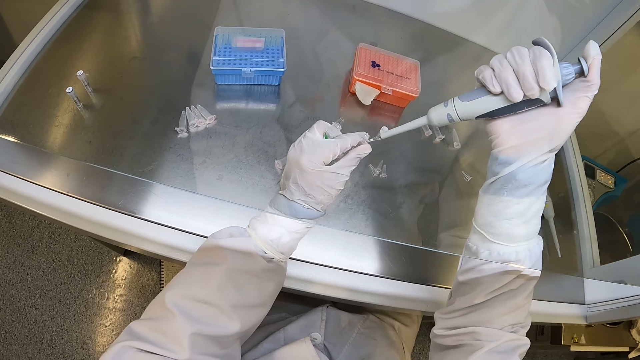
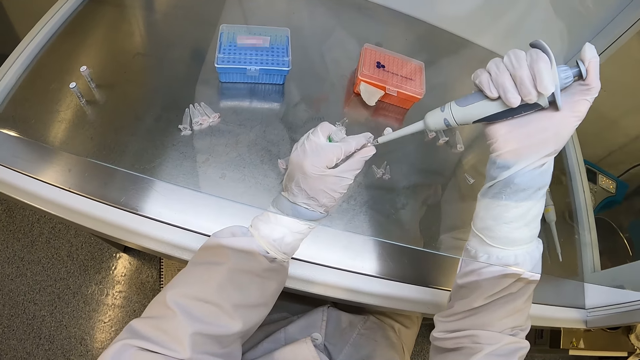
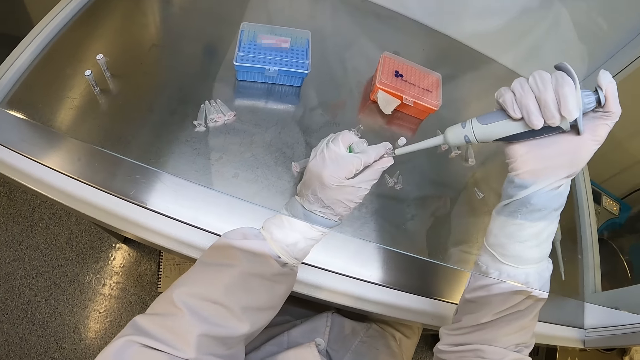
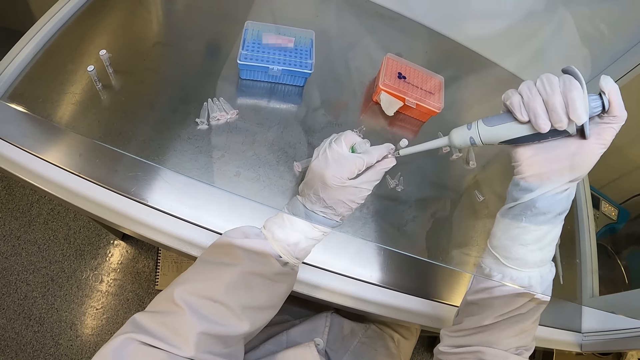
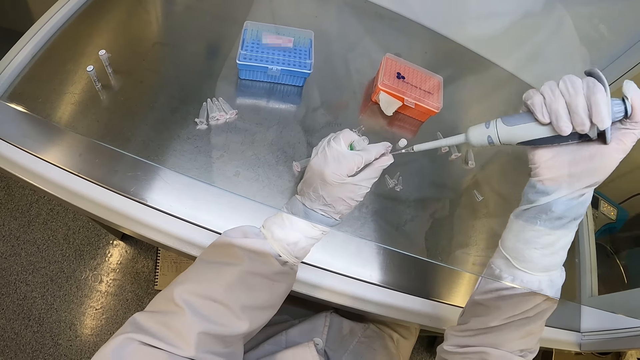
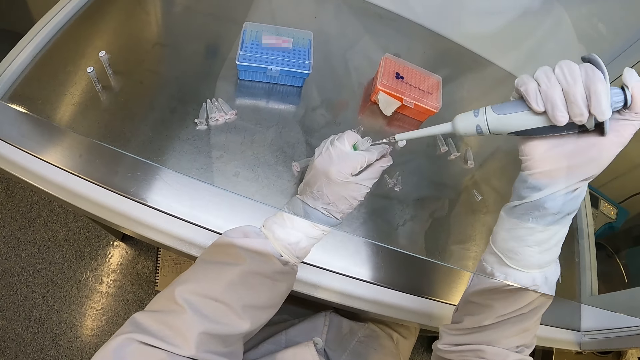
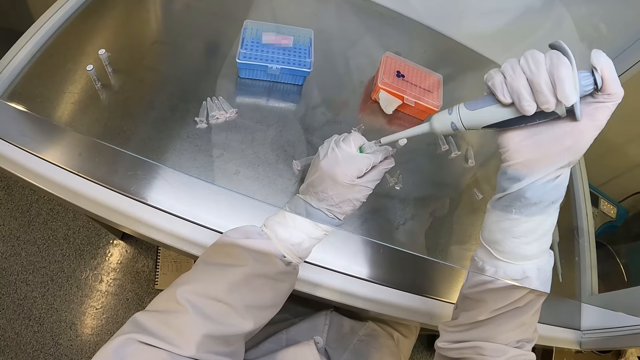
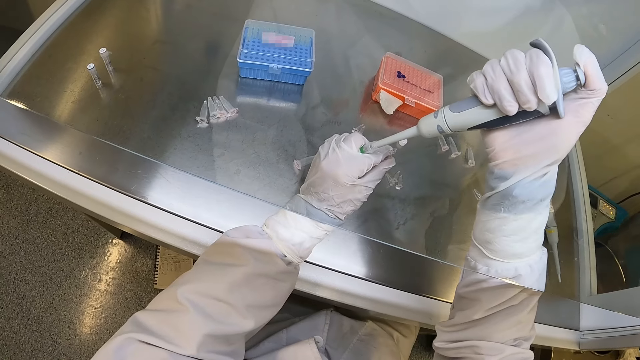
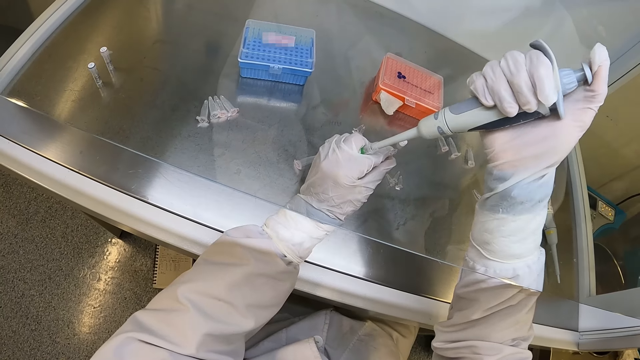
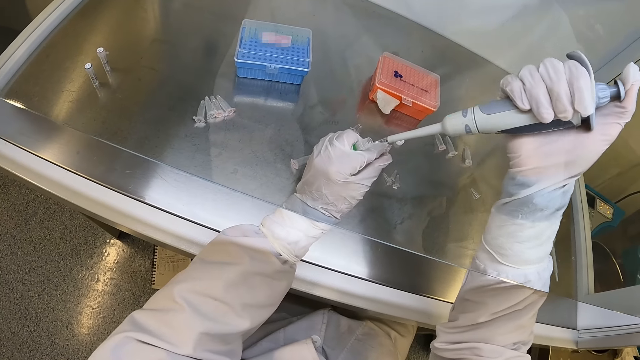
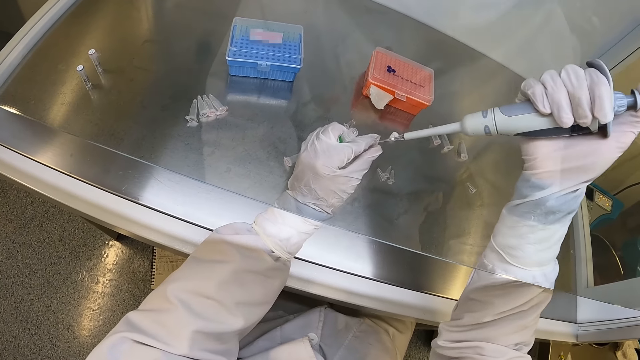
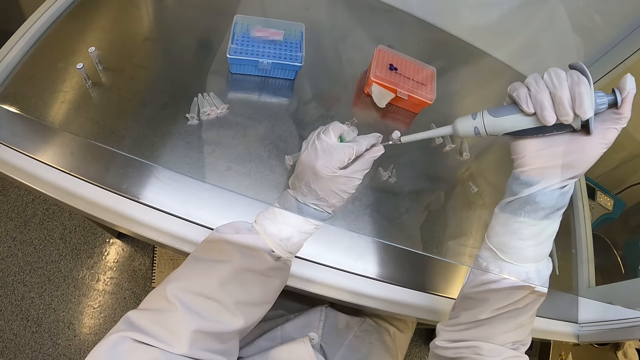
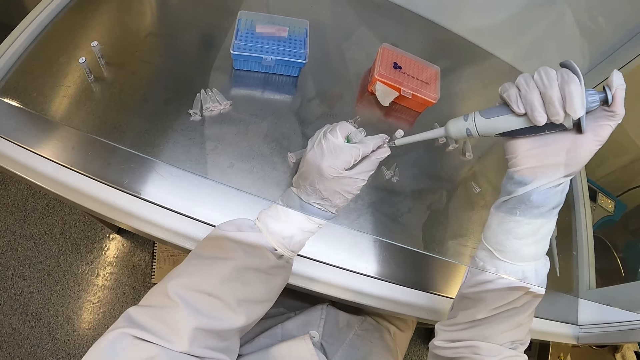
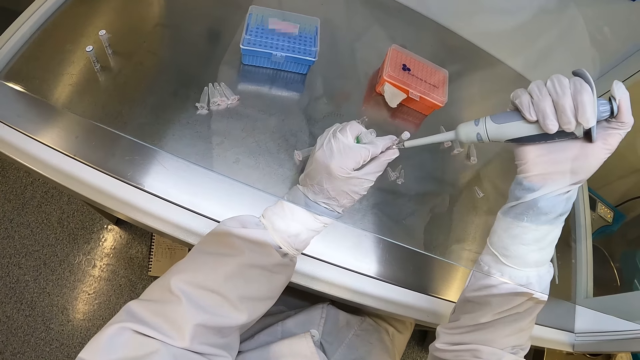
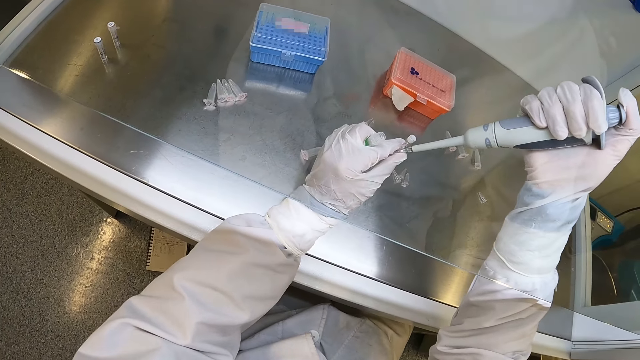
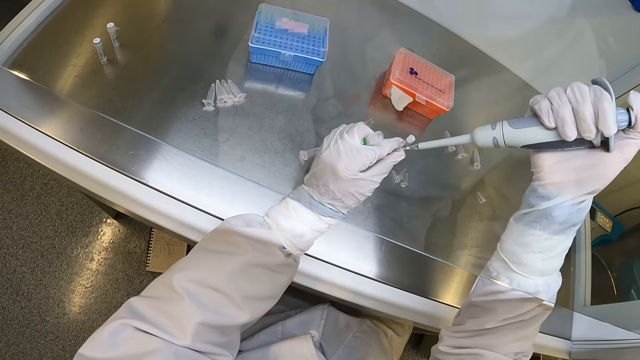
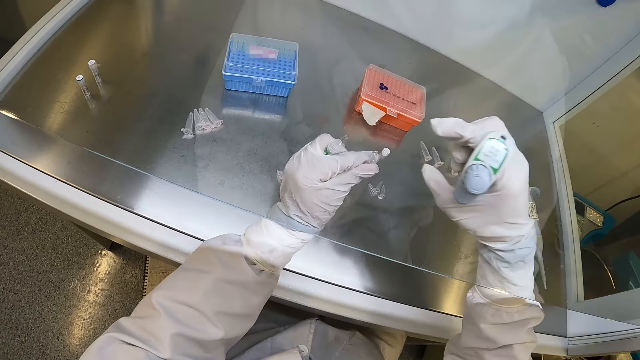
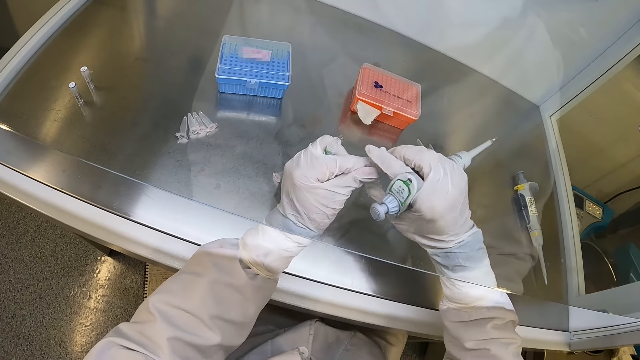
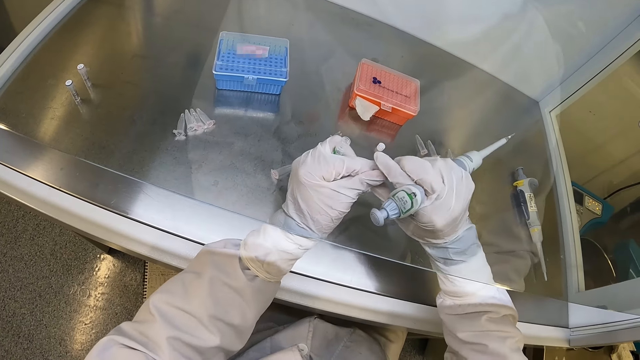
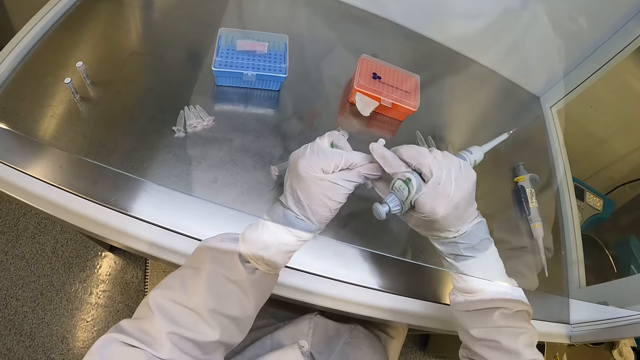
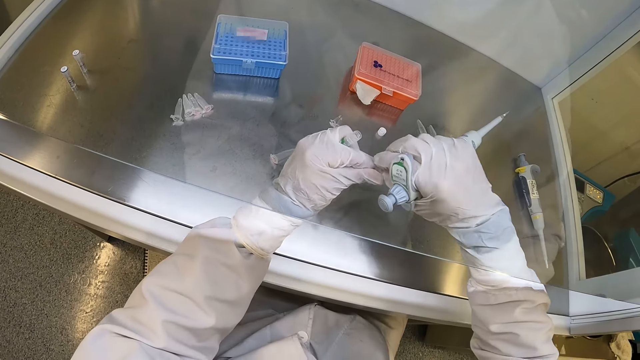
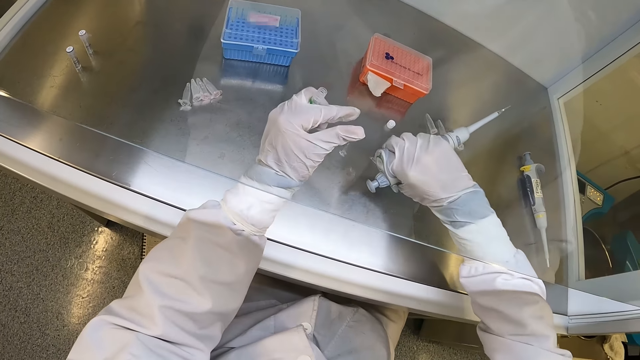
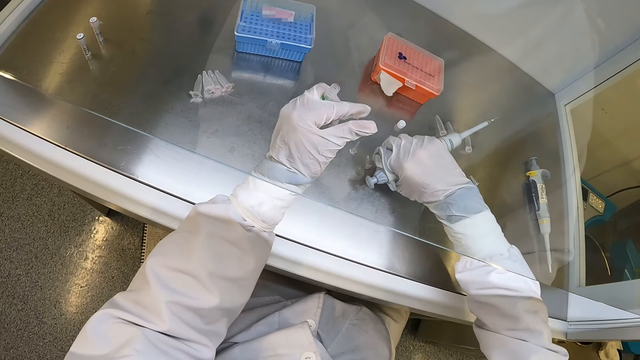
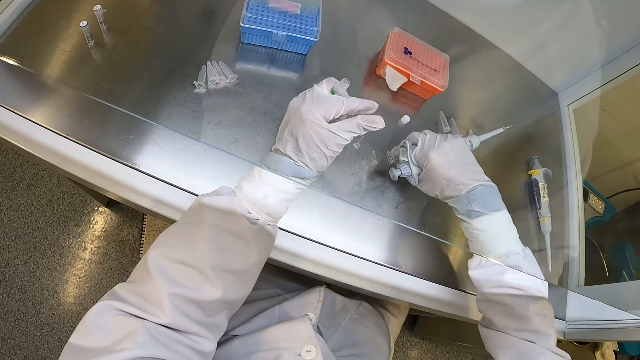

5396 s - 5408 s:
The camera wearer pours the chemical solution from the micropipette into the plastic tube in his left hand. He takes chemical solution from the glass tube in his left hand with the micropipette in his right hand. He pours the chemical solution from the micropipette into the plastic tube in his left hand. He closes the plastic tube lid in his left hand with his right hand. He passes the plastic tube from his left hand to his right hand. He places the plastic tube on the cabinet with his right hand.

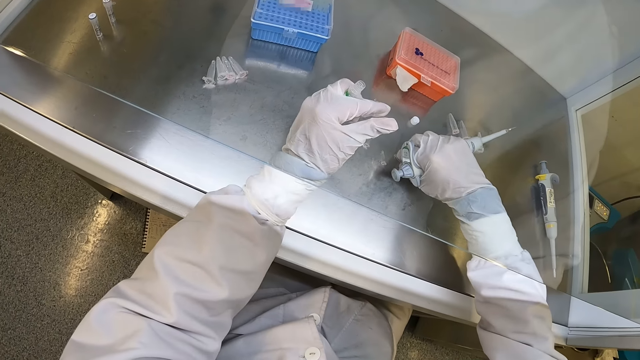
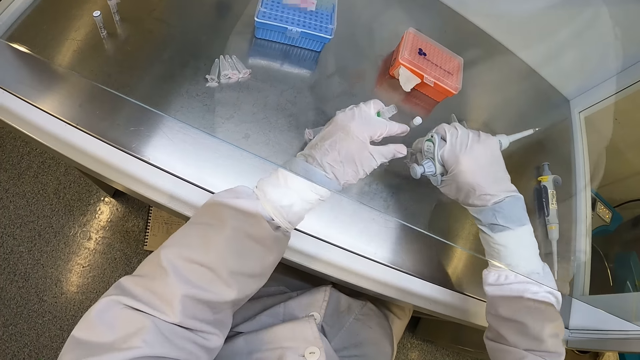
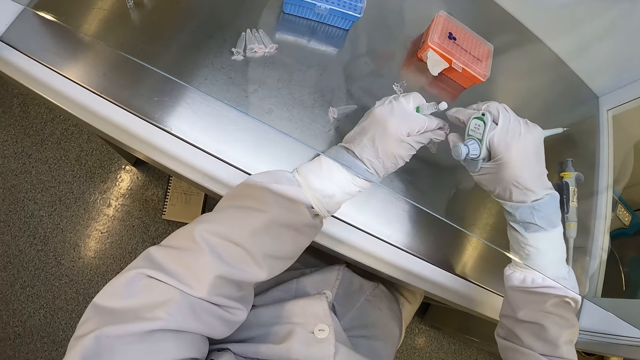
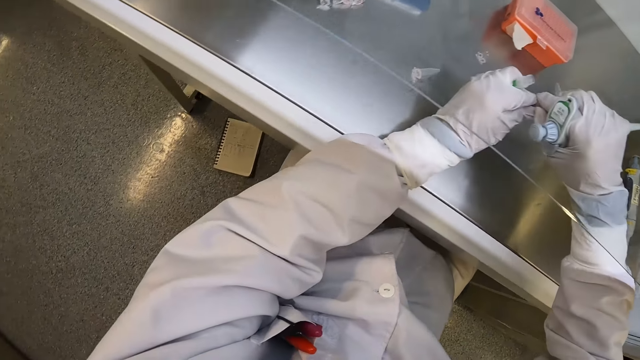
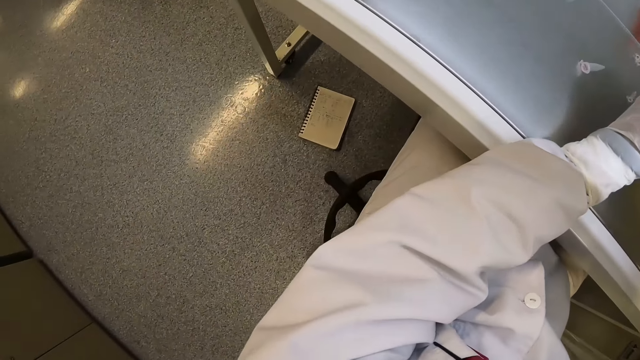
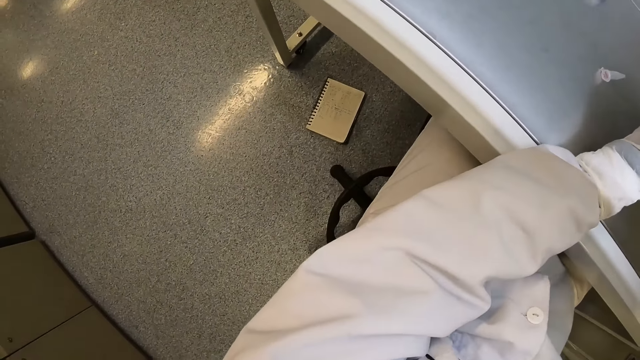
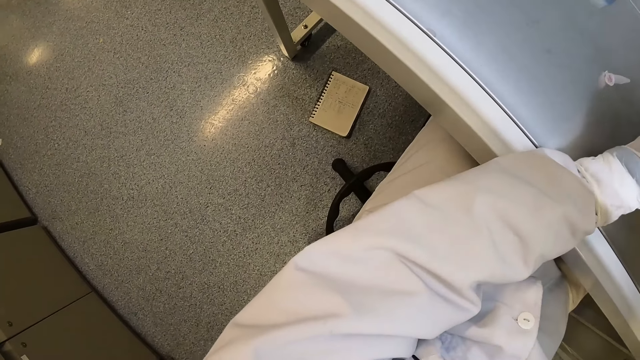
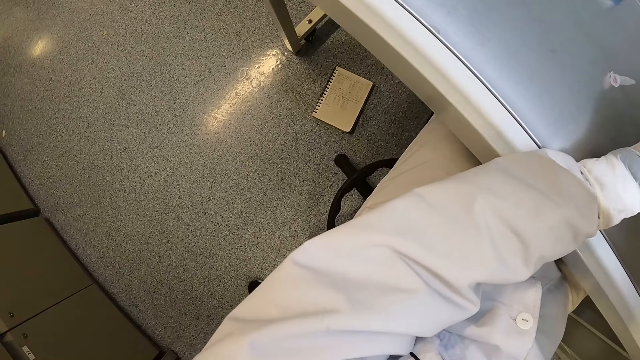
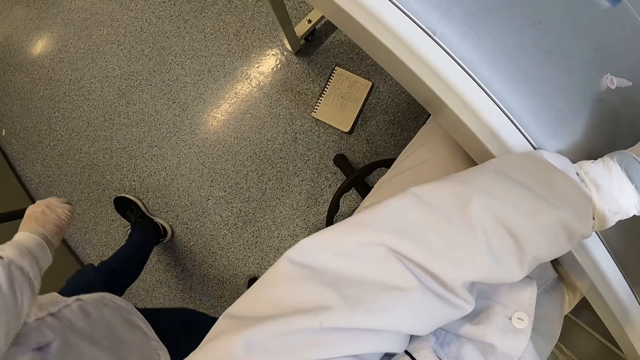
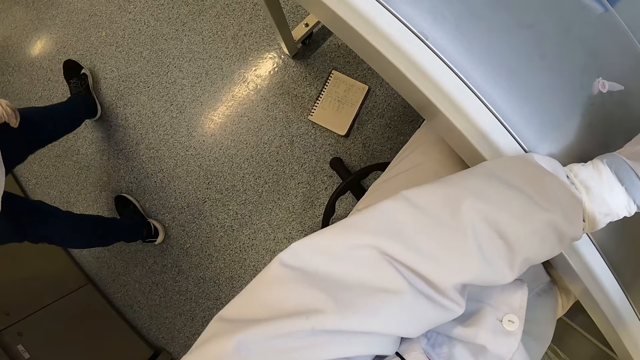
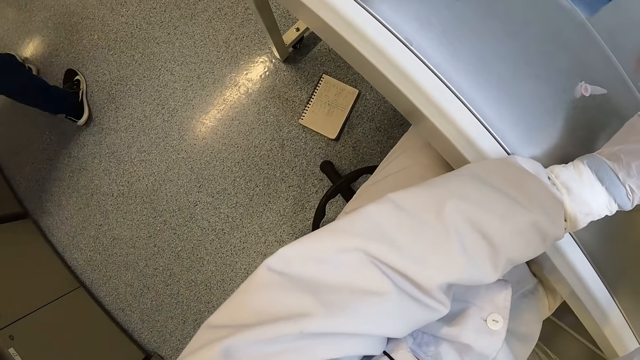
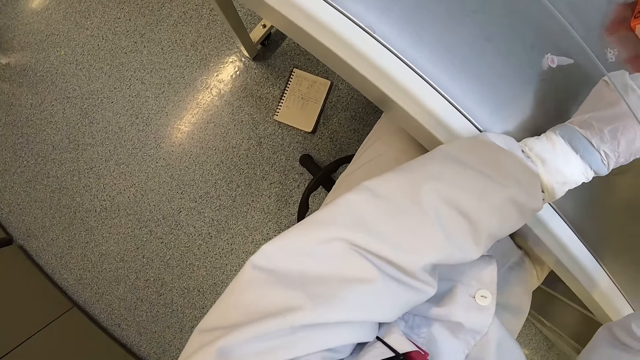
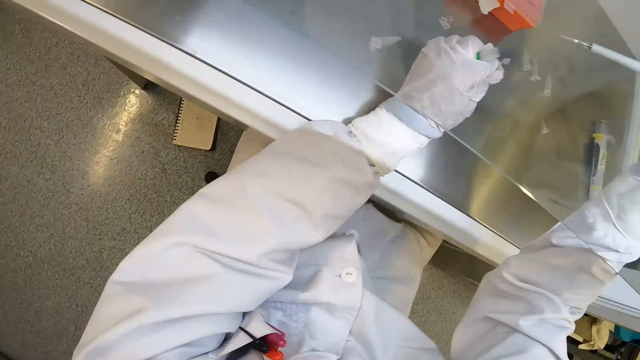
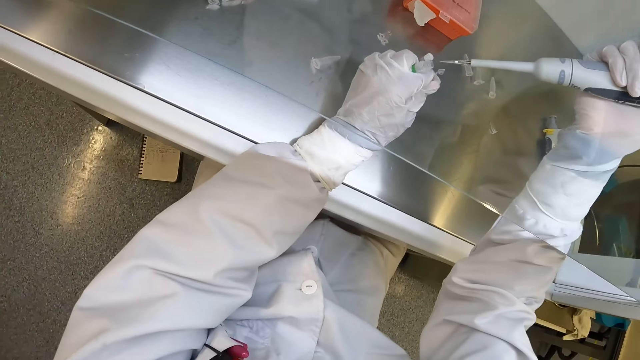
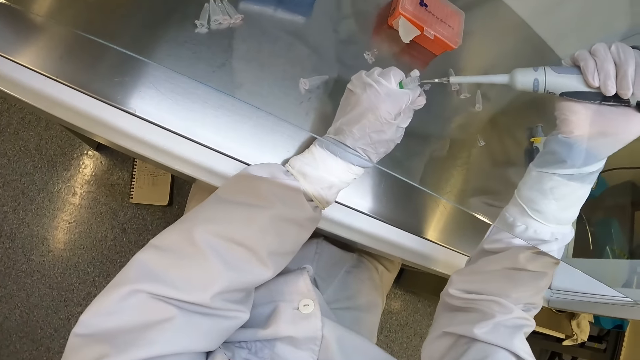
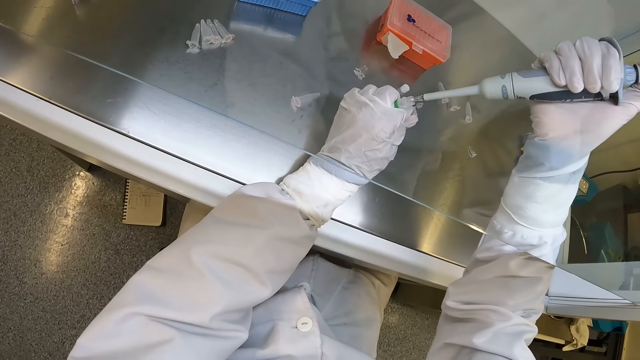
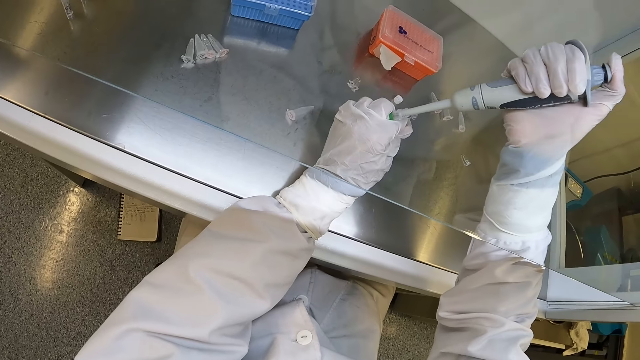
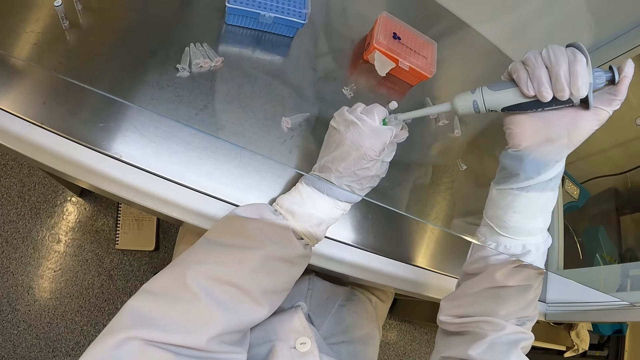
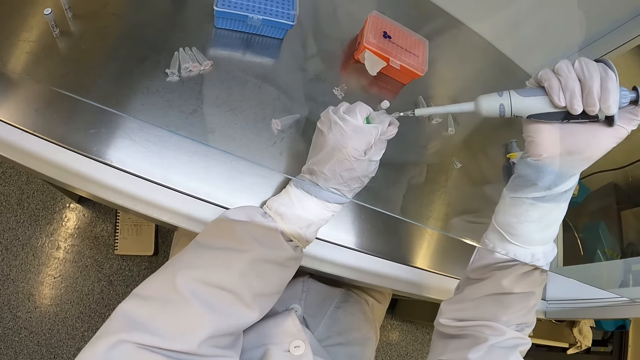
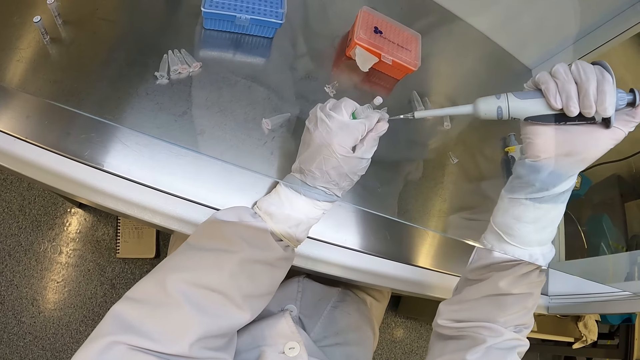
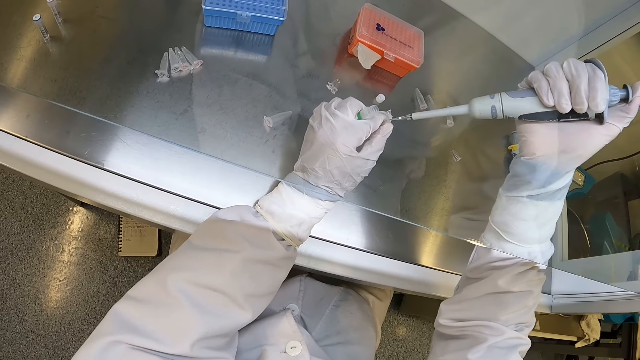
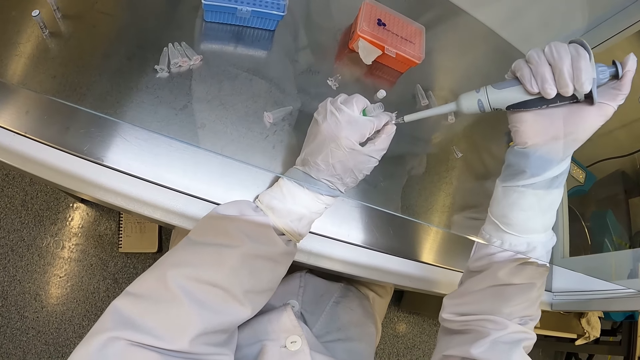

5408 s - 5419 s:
The camera wearer picks the plastic tube from the cabinet with his right hand. He passes the plastic tube from his right hand to his left hand. He inserts the pipette in his right hand into the small glass bottle in his left hand. He takes the liquid sample from the small glass bottle in his left hand with the pipette in his right hand. He removes the pipette in his right hand from the small glass bottle in his left hand. He withdraws liquid from the micropipette into the microtube, holds the microtube and holds the tube.
